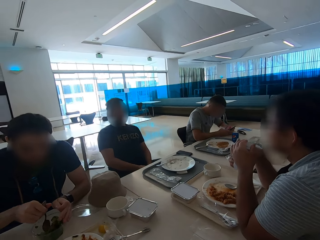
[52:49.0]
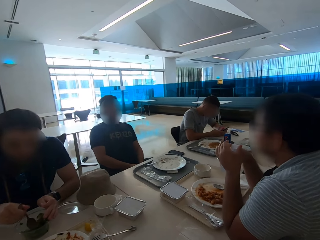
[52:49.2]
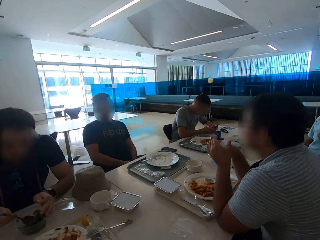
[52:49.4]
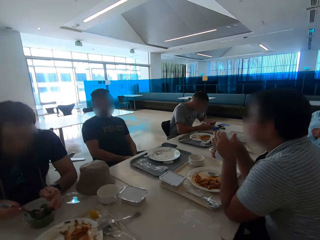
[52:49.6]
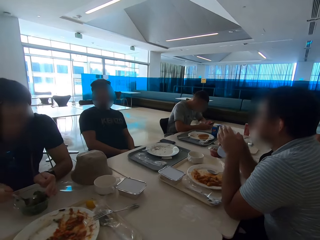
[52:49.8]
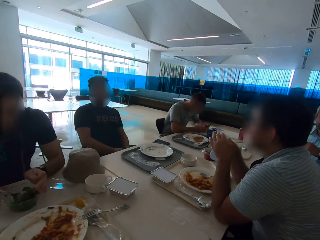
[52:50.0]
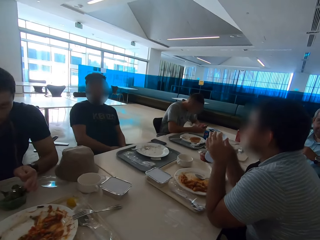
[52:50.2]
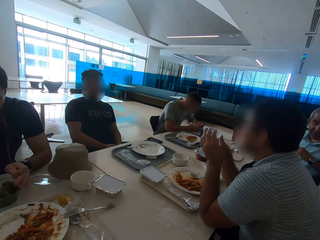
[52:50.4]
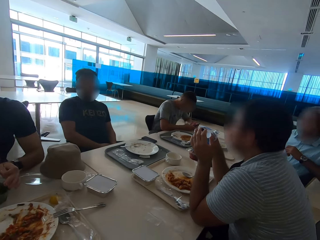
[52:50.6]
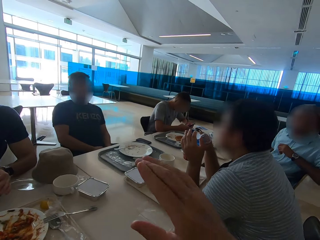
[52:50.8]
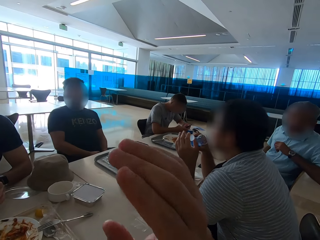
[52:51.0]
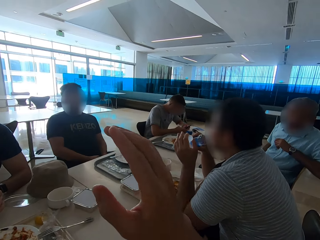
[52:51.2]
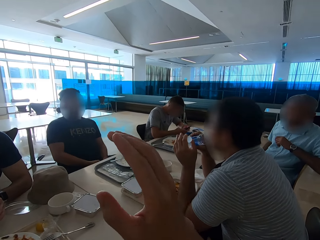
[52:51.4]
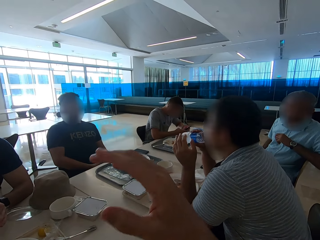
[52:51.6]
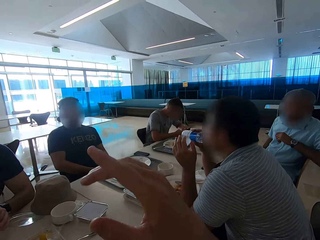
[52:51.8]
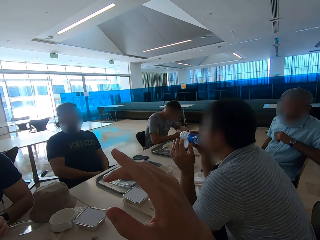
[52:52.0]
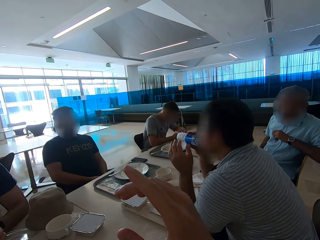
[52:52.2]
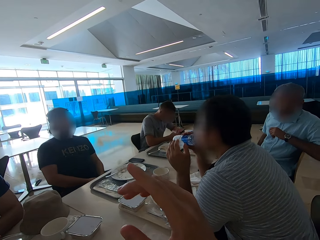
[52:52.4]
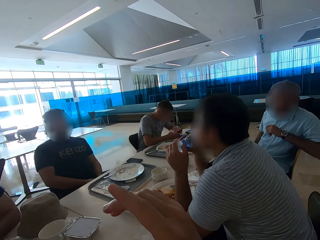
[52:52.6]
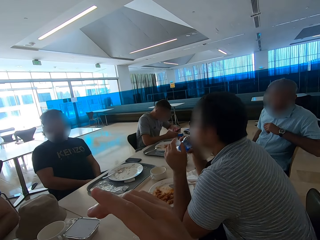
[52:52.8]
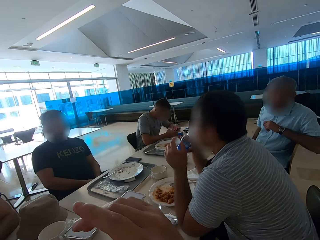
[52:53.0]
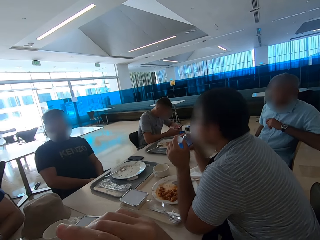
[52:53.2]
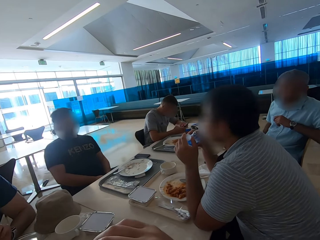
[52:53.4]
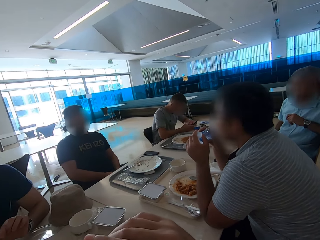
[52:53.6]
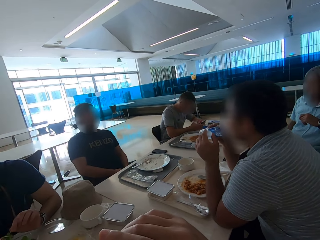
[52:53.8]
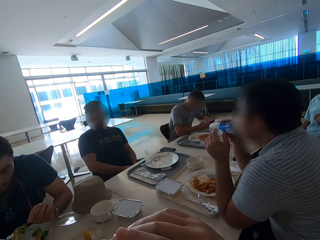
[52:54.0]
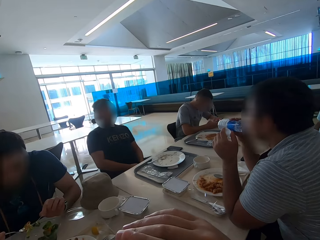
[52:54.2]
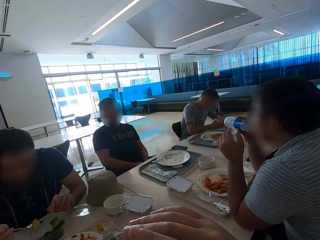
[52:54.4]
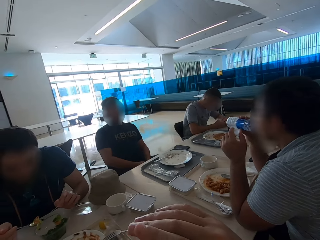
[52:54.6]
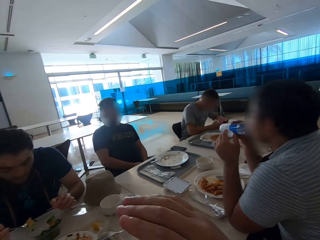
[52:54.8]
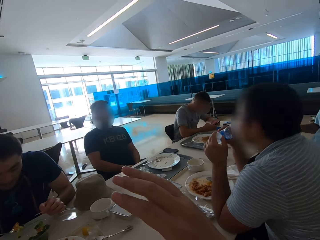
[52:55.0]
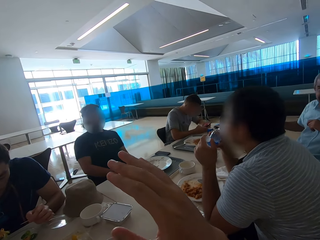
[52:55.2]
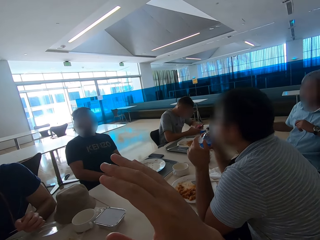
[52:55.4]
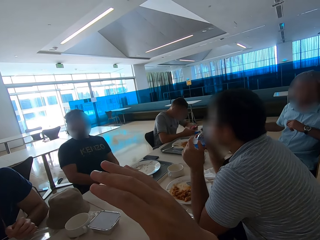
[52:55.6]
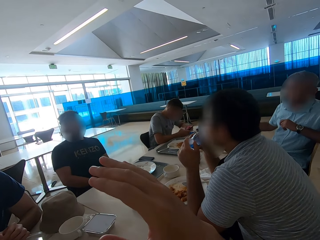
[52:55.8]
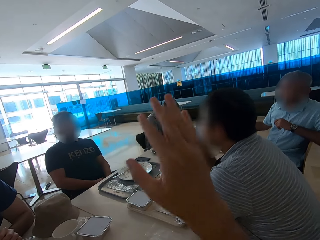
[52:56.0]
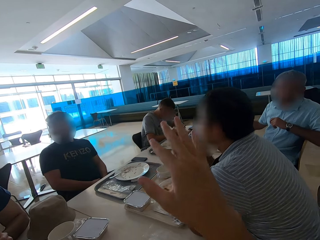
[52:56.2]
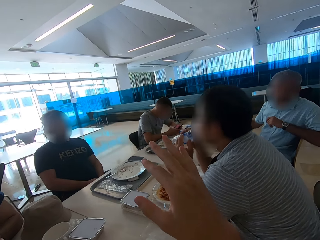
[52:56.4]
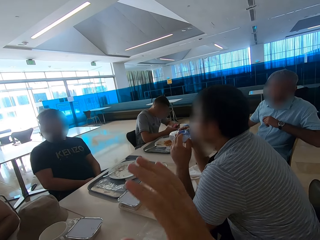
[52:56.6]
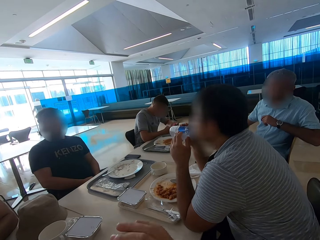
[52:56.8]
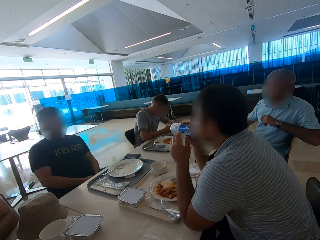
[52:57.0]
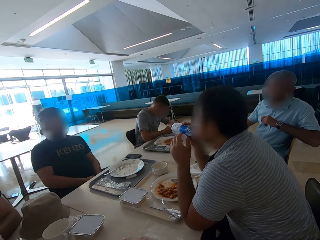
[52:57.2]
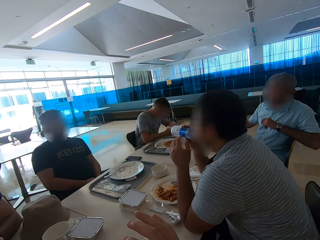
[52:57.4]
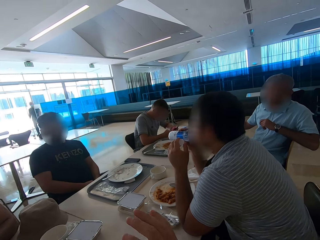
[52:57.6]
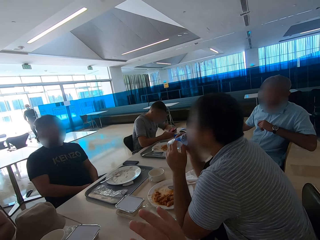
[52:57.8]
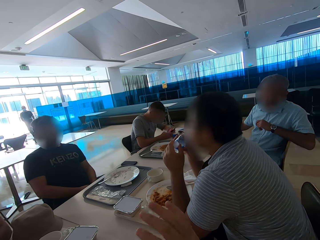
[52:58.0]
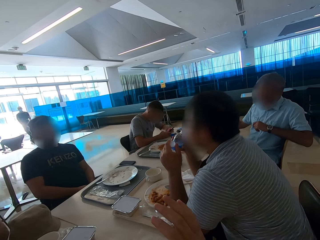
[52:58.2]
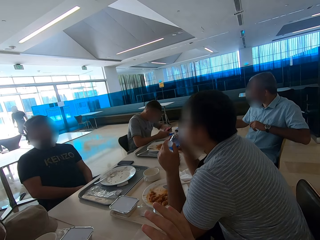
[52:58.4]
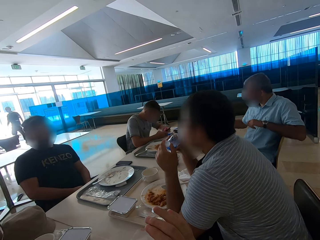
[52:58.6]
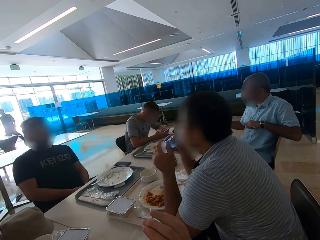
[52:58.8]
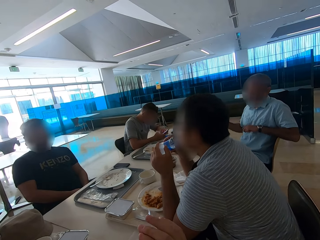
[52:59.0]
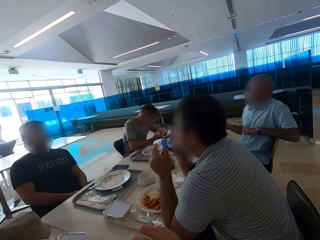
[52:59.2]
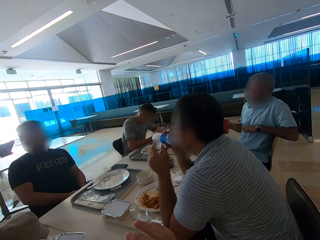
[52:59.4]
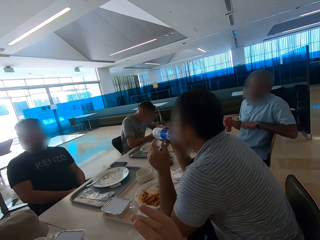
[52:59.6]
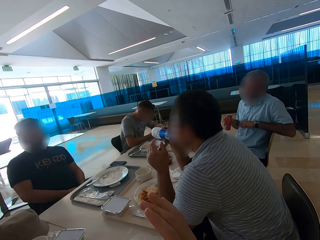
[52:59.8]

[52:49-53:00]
A man drinks water.

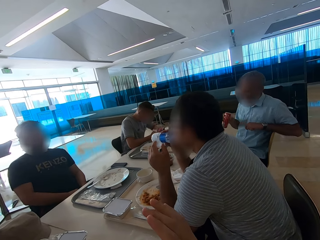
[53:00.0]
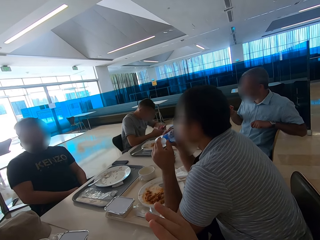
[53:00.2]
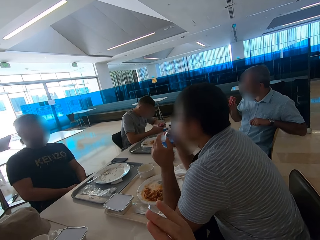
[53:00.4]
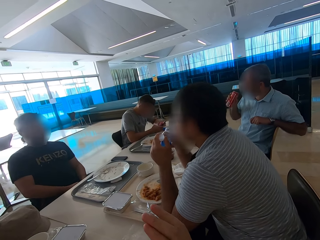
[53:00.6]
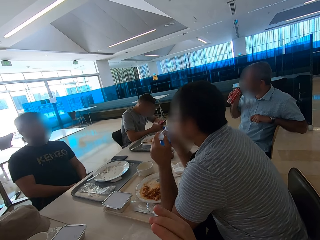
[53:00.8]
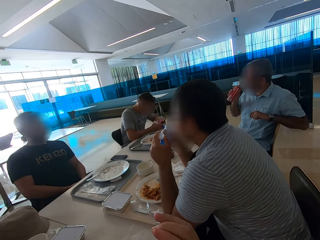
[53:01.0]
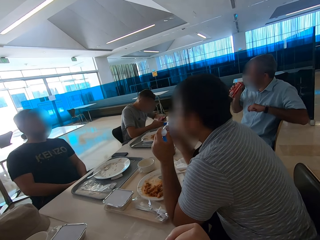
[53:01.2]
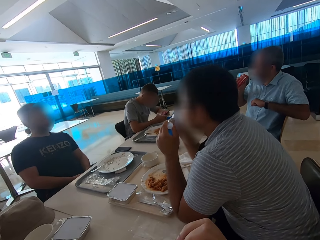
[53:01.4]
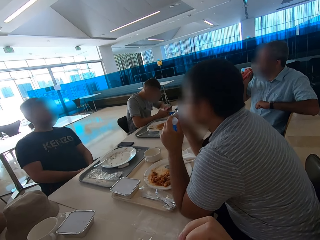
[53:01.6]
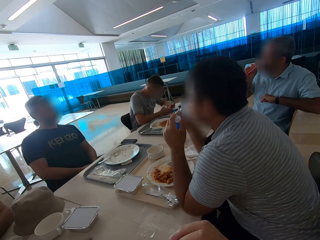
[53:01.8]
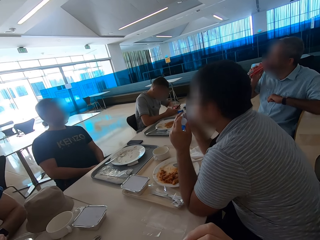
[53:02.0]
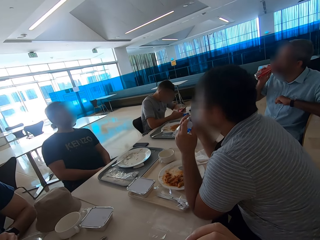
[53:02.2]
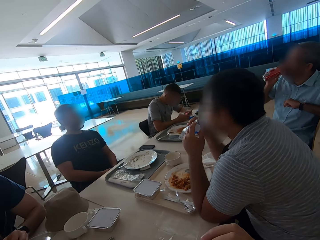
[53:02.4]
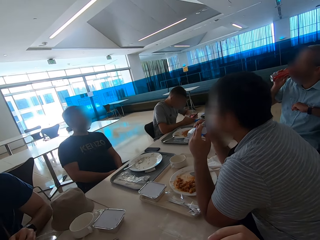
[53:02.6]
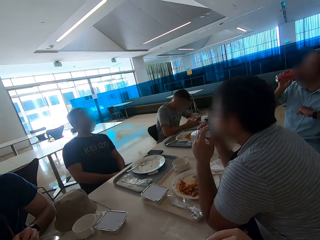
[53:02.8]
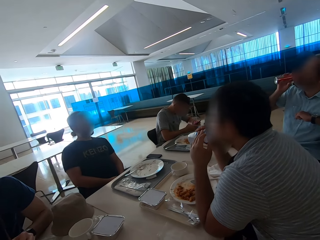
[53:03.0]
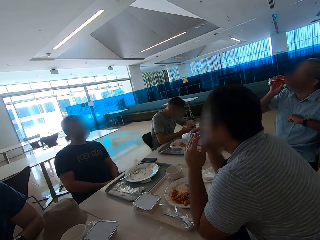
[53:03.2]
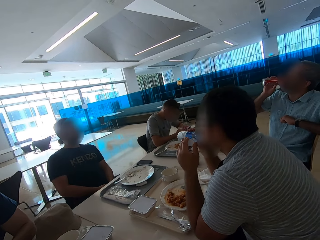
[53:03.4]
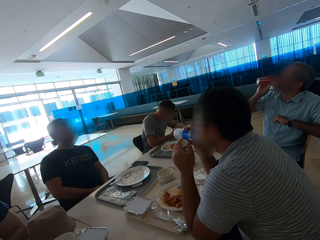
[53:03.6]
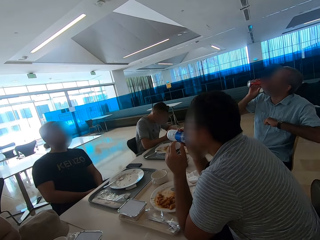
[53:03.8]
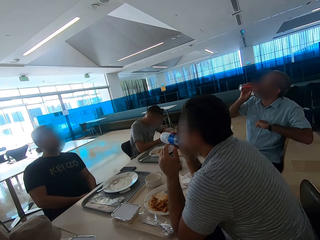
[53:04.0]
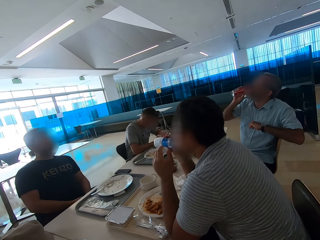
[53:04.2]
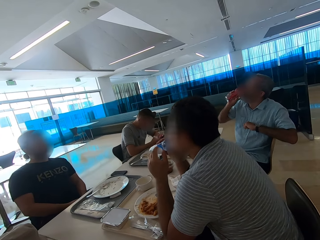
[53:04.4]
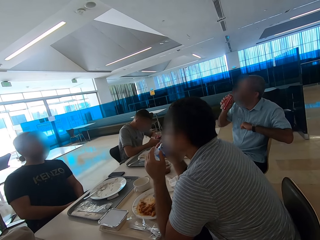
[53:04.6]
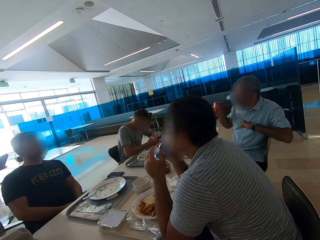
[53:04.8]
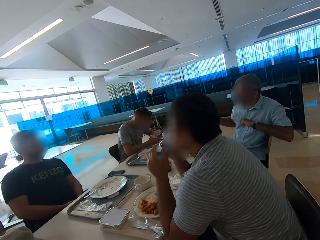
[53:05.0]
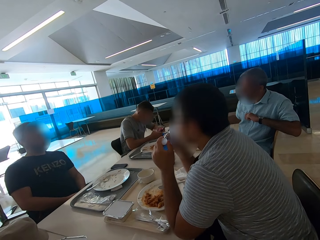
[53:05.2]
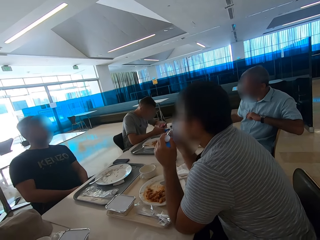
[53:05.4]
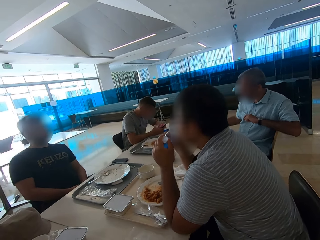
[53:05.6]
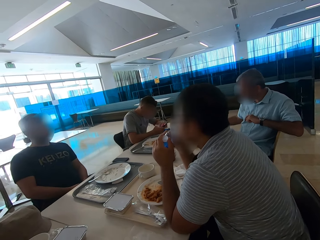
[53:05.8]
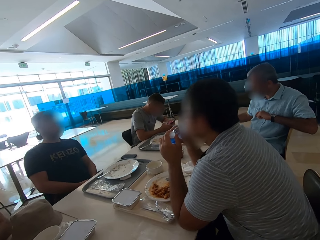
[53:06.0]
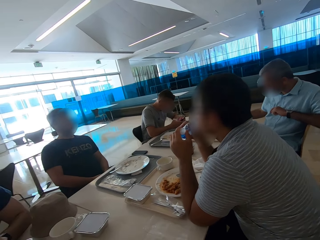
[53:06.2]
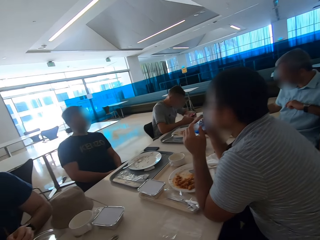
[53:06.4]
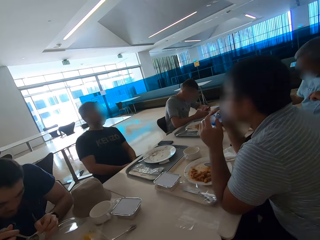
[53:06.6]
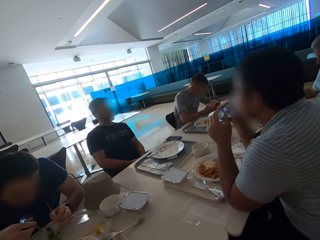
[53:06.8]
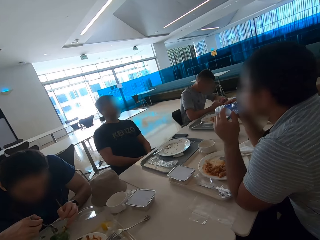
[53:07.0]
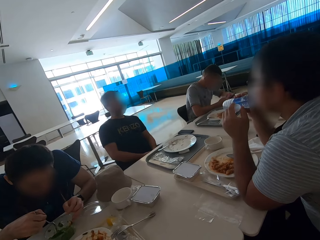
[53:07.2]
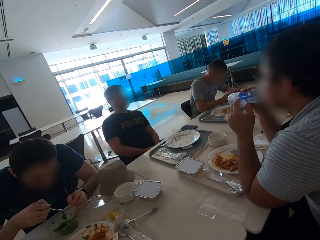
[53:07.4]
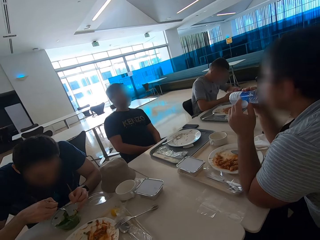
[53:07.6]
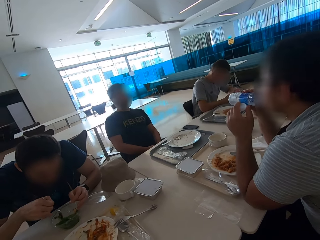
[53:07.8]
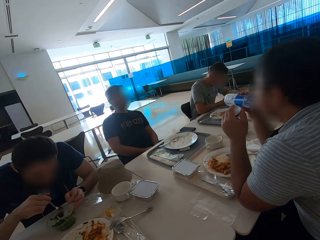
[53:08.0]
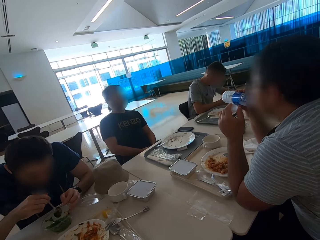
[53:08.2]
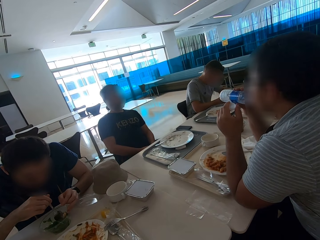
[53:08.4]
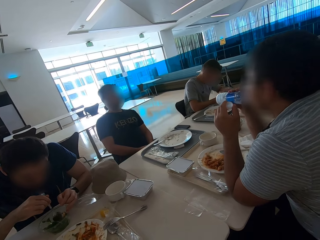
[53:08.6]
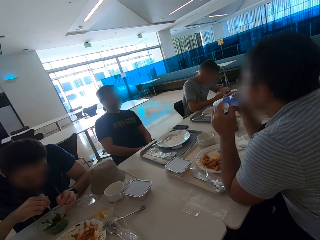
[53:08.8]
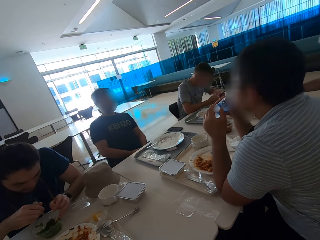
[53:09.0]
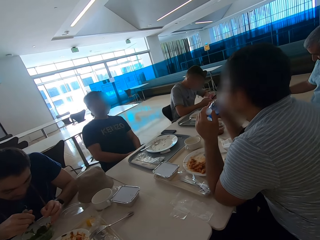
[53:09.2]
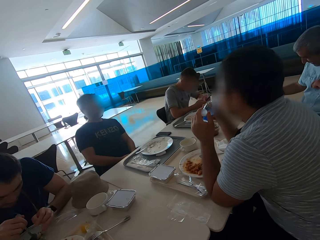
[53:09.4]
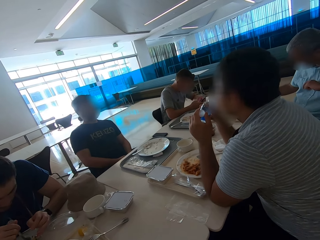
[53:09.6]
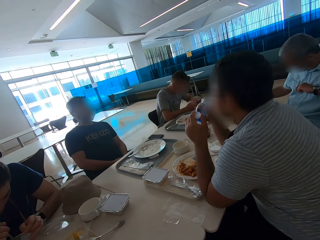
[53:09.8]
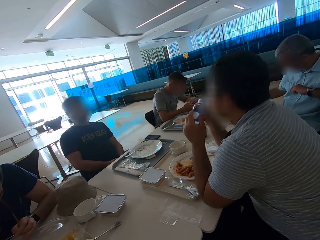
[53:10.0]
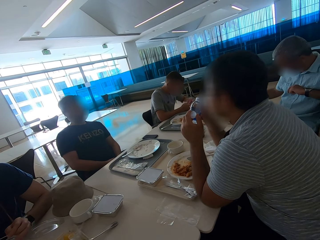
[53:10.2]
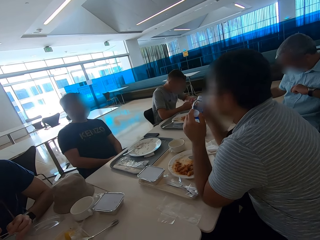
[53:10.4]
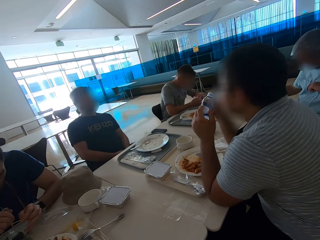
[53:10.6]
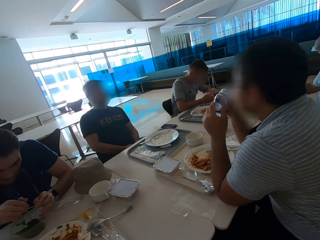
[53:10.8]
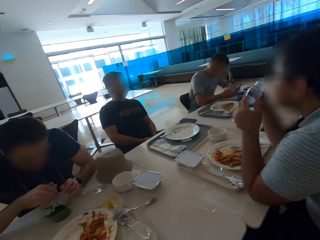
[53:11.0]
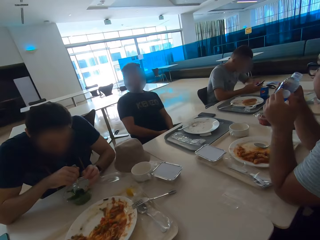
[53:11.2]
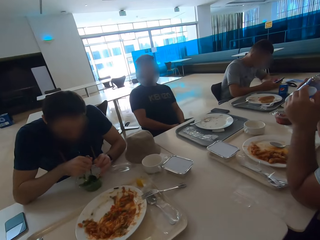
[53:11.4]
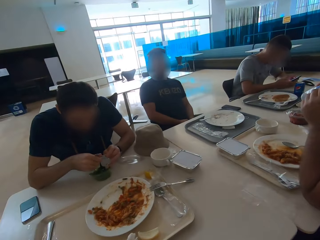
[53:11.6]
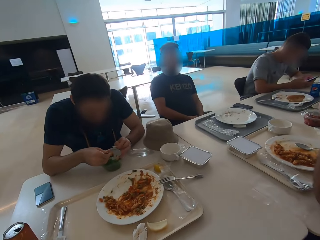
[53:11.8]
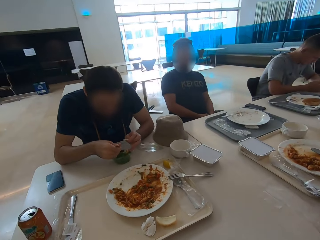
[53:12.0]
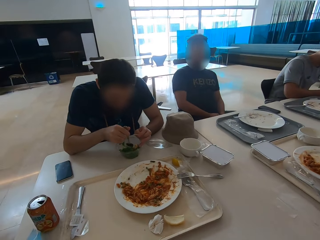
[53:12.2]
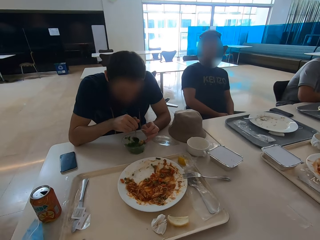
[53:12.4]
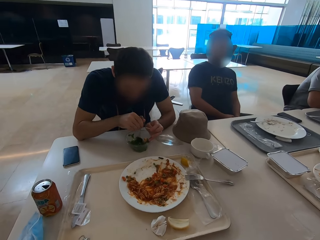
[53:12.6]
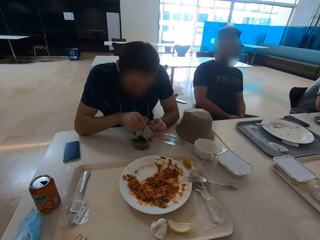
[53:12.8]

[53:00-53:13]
A man drinks soda. A person eats. Another person drinks water.
